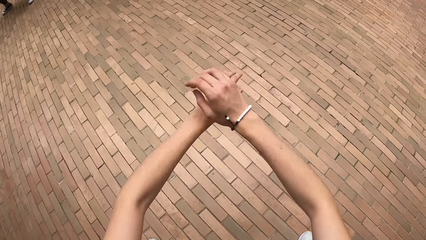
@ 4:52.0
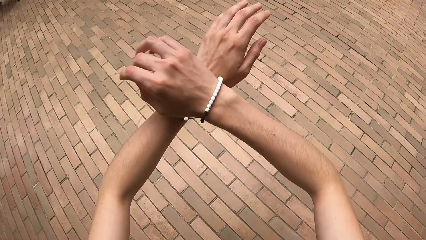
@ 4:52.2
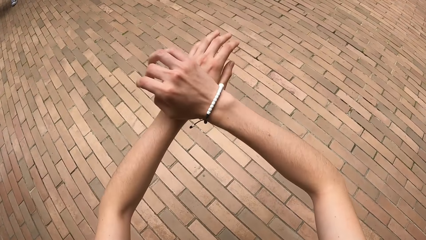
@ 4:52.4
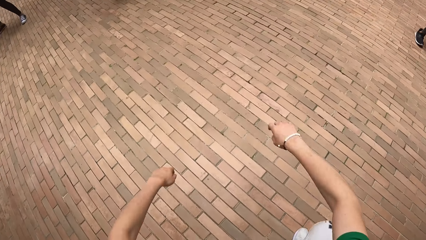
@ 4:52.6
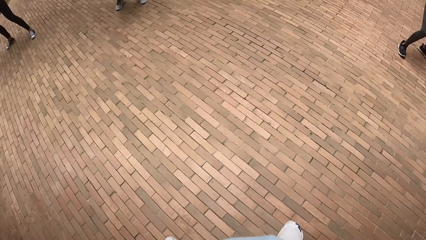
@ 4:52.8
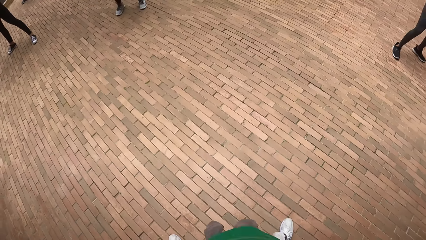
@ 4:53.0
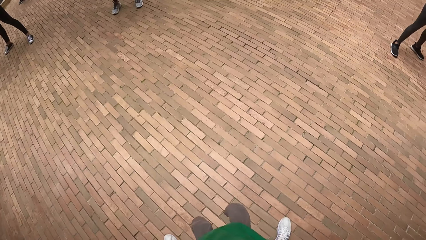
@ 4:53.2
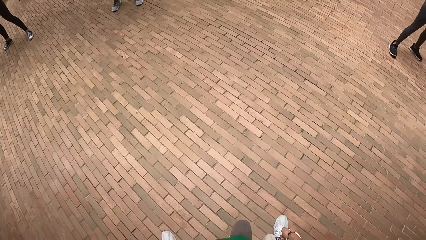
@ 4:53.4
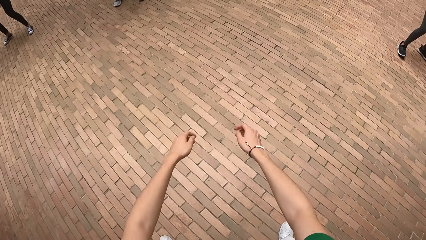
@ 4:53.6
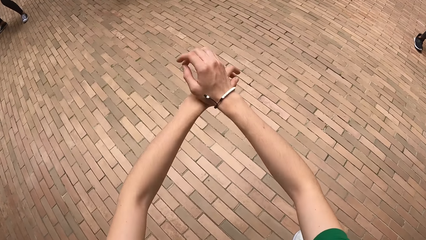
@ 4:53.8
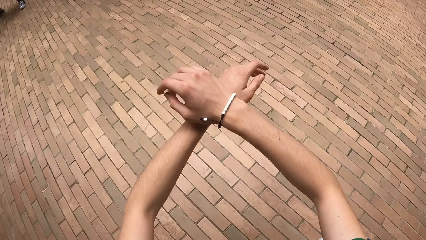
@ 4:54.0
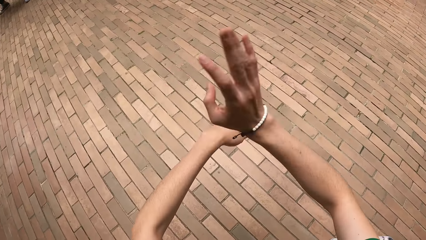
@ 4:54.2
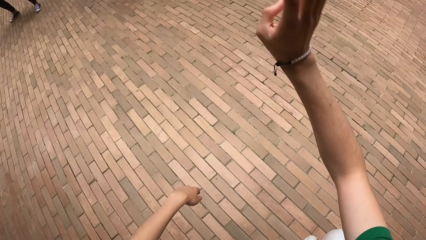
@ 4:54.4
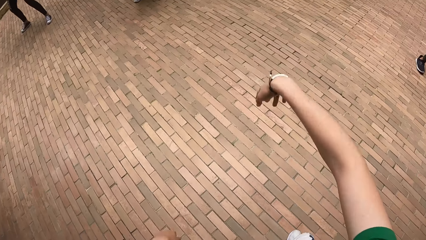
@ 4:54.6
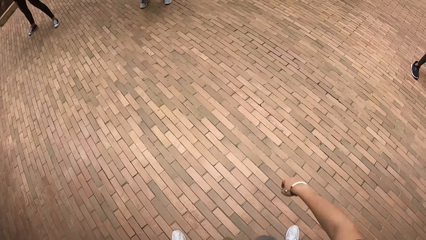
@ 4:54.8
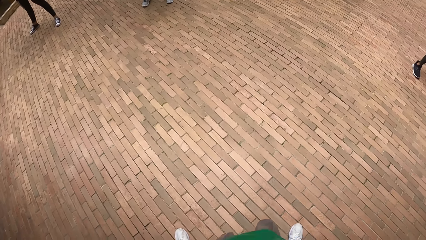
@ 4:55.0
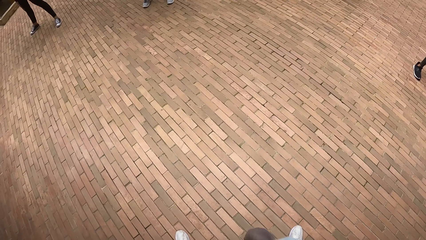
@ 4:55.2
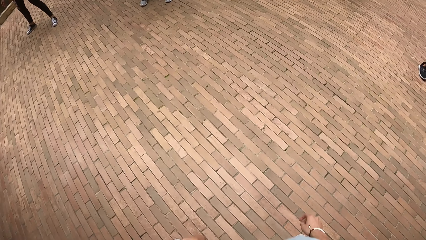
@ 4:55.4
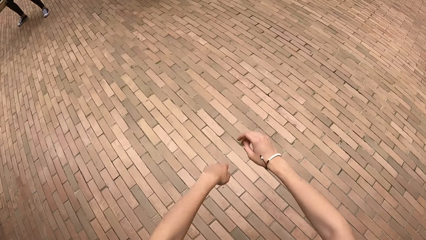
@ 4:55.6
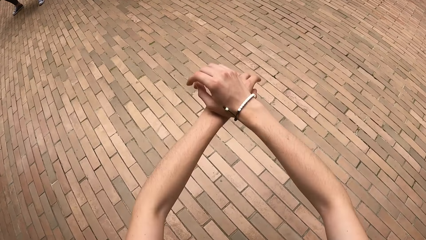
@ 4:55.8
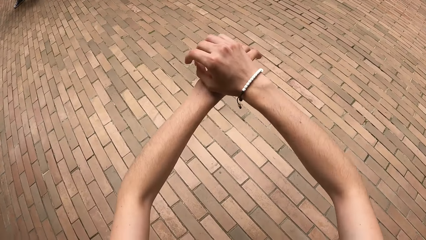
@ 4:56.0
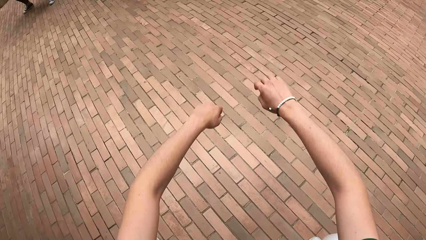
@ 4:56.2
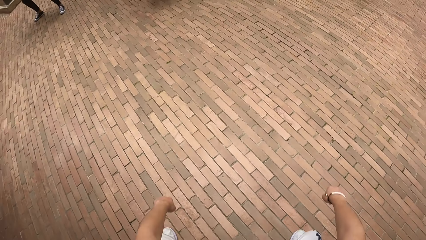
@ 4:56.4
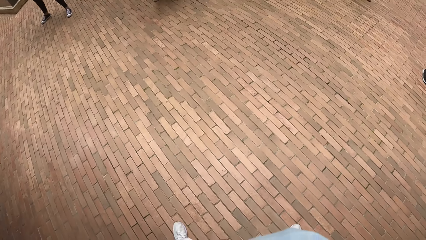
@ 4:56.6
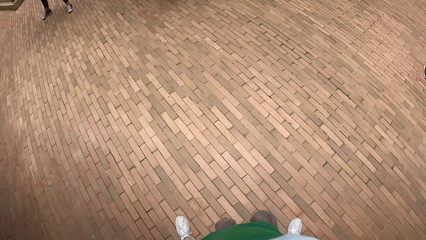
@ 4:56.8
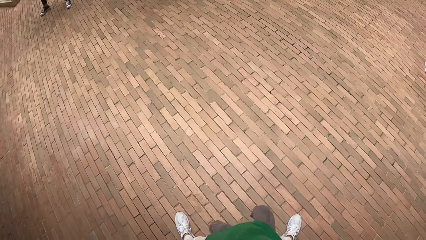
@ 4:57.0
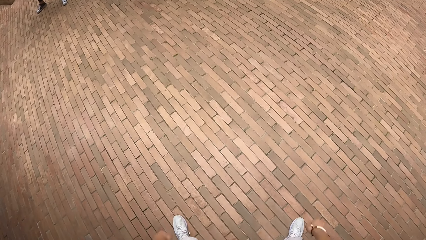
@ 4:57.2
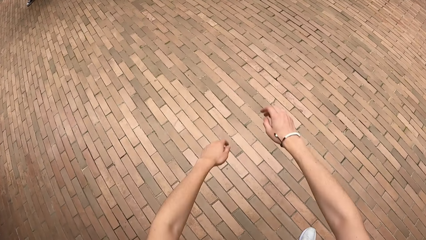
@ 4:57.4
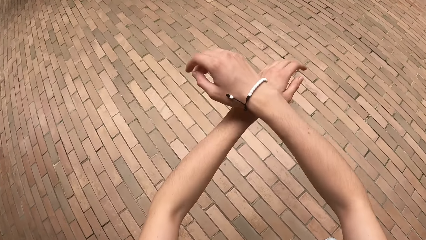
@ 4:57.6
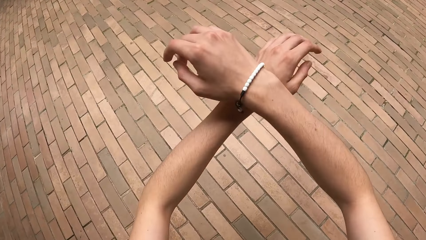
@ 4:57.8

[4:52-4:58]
The camera wearer squats with the group of people.

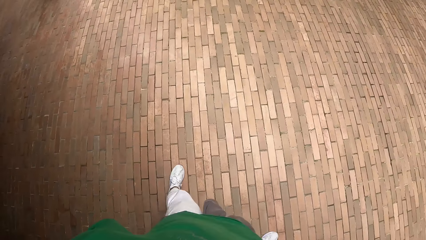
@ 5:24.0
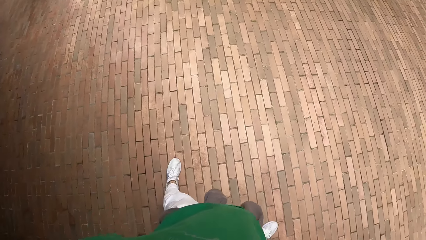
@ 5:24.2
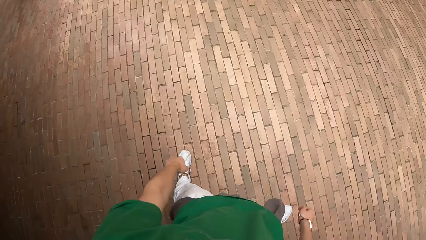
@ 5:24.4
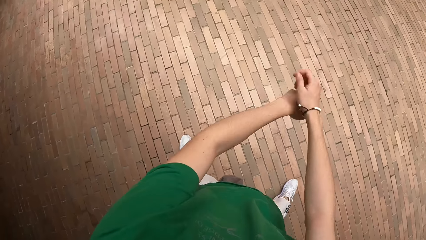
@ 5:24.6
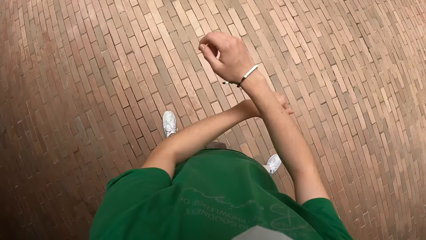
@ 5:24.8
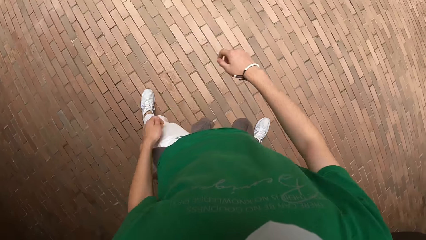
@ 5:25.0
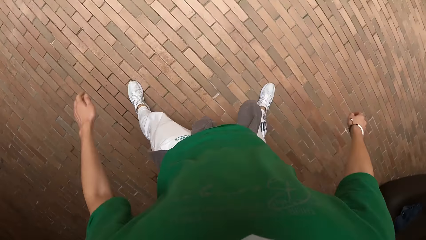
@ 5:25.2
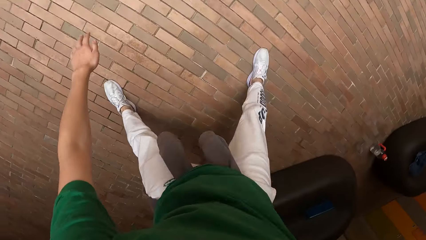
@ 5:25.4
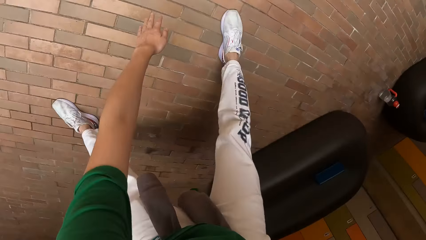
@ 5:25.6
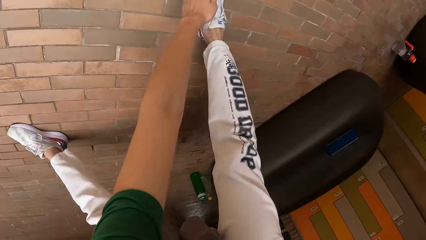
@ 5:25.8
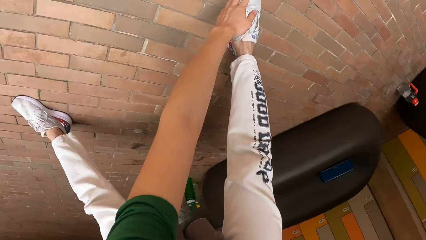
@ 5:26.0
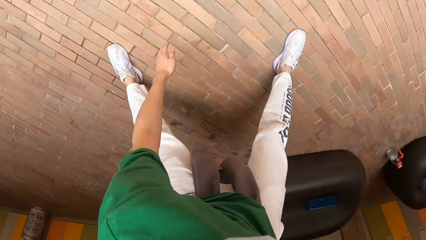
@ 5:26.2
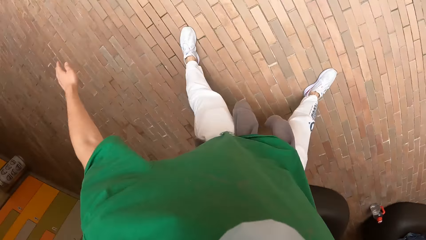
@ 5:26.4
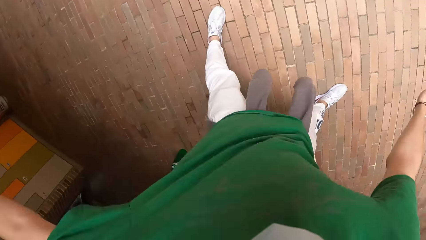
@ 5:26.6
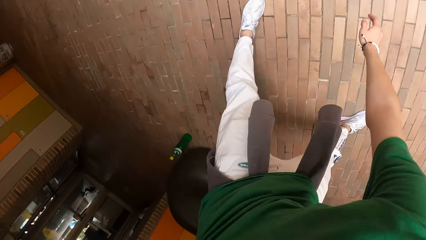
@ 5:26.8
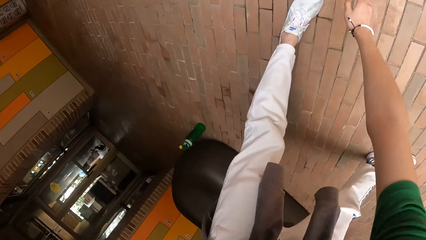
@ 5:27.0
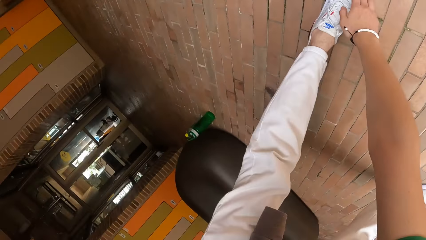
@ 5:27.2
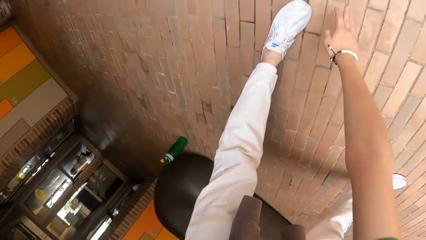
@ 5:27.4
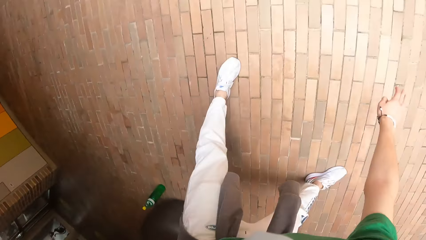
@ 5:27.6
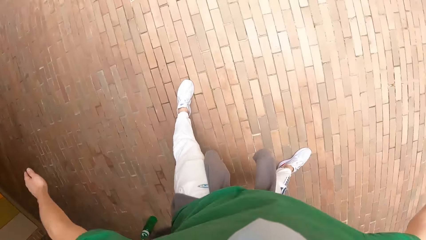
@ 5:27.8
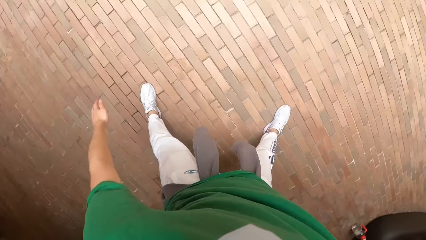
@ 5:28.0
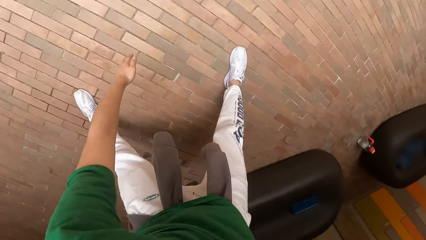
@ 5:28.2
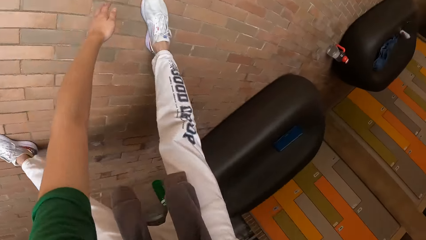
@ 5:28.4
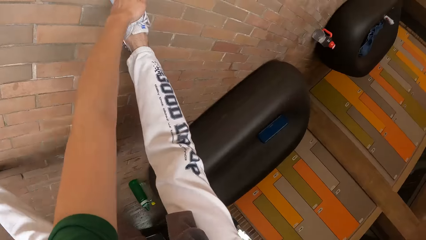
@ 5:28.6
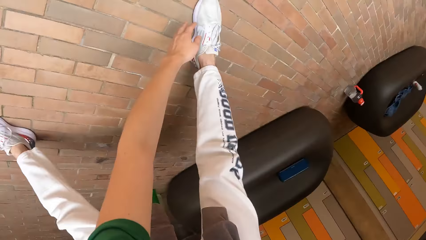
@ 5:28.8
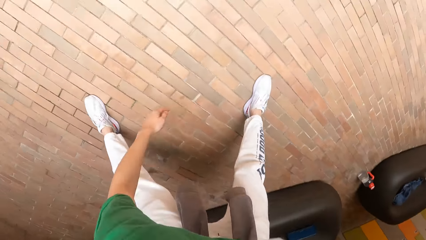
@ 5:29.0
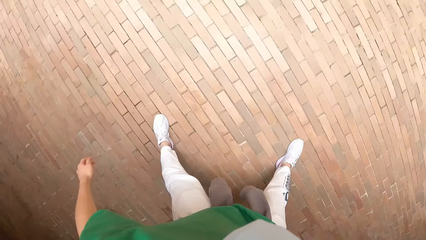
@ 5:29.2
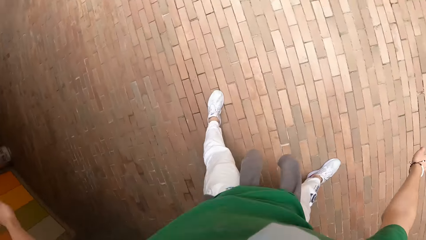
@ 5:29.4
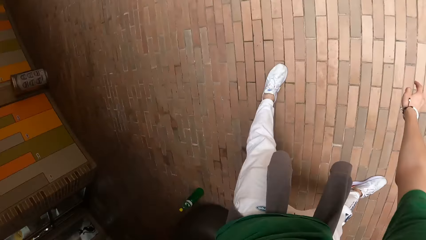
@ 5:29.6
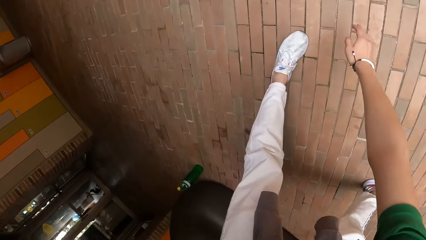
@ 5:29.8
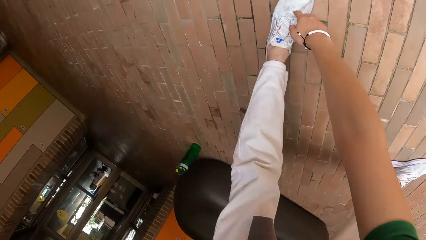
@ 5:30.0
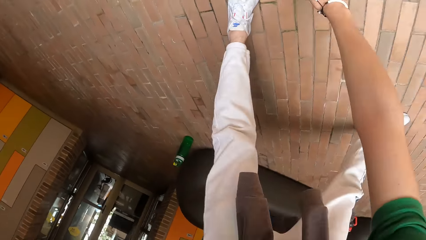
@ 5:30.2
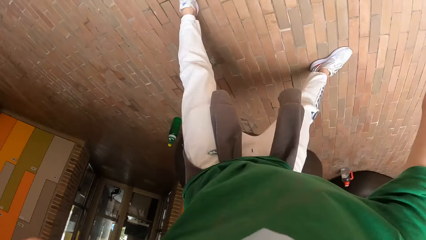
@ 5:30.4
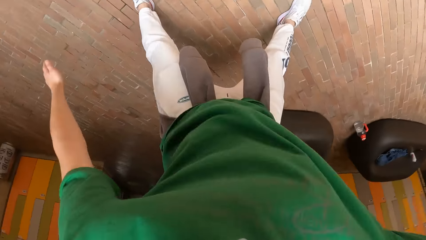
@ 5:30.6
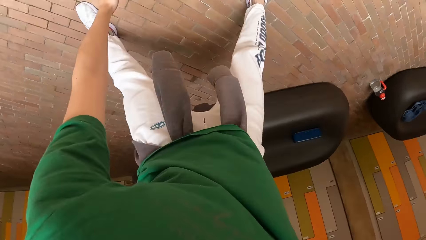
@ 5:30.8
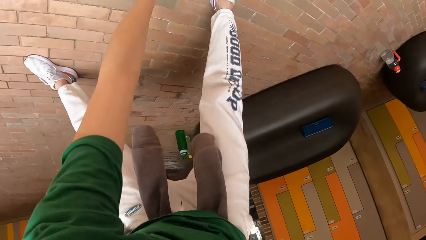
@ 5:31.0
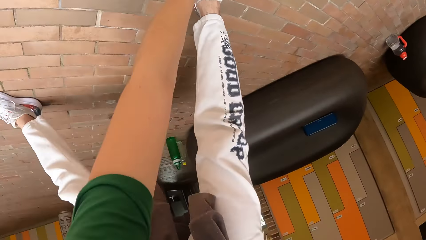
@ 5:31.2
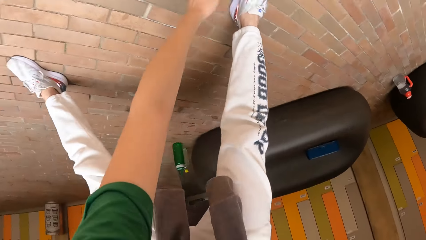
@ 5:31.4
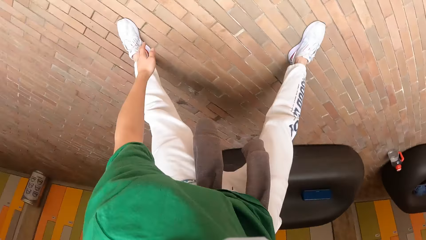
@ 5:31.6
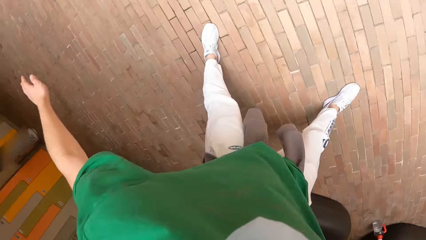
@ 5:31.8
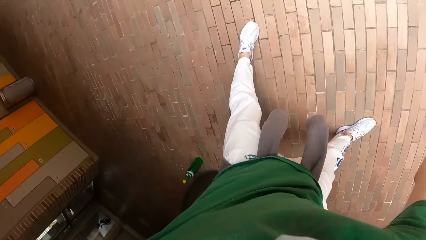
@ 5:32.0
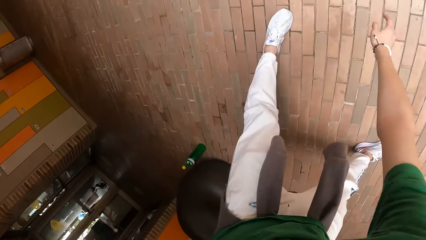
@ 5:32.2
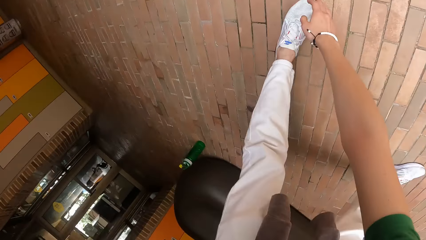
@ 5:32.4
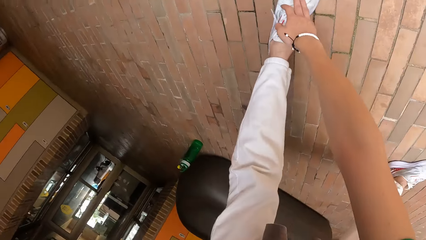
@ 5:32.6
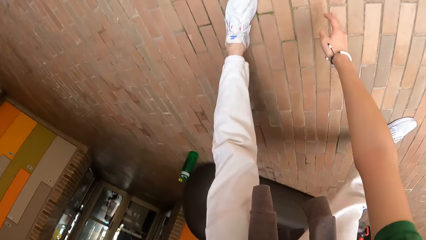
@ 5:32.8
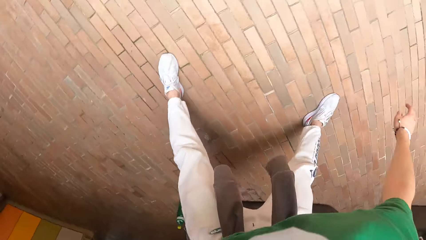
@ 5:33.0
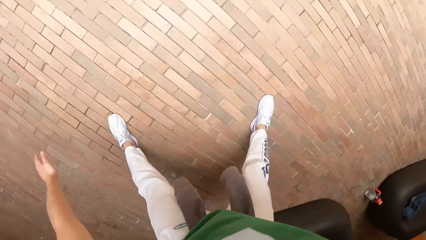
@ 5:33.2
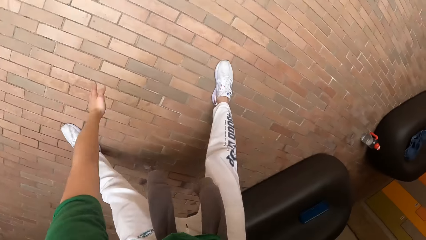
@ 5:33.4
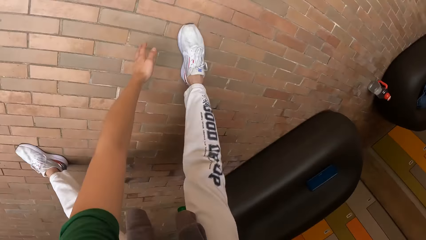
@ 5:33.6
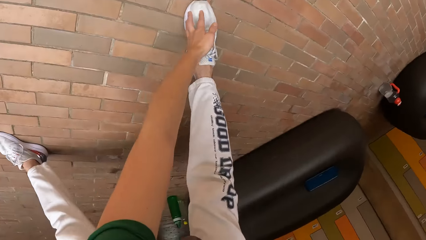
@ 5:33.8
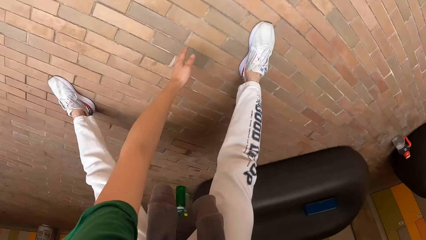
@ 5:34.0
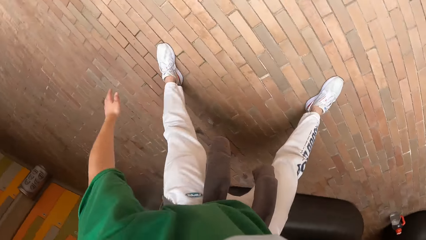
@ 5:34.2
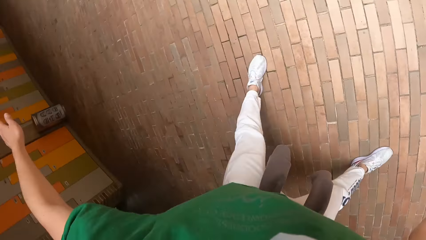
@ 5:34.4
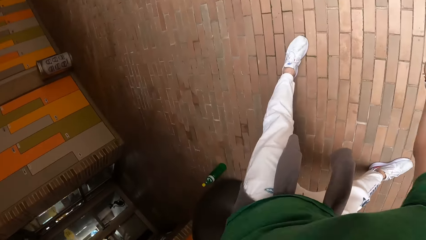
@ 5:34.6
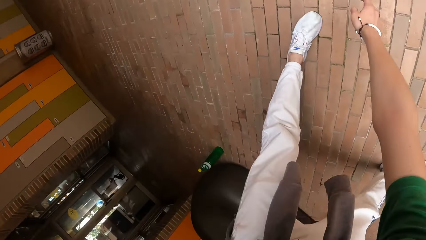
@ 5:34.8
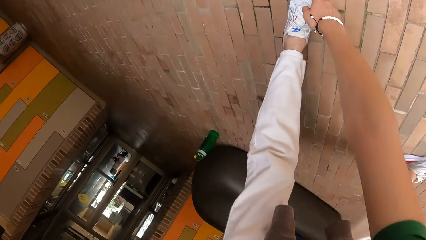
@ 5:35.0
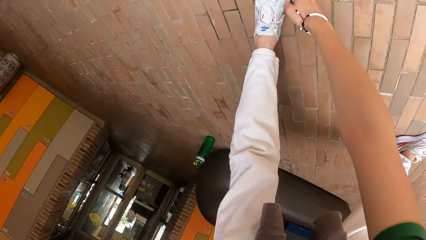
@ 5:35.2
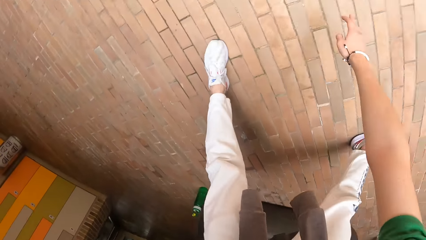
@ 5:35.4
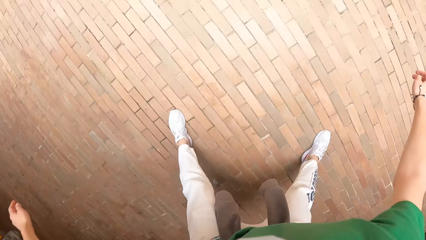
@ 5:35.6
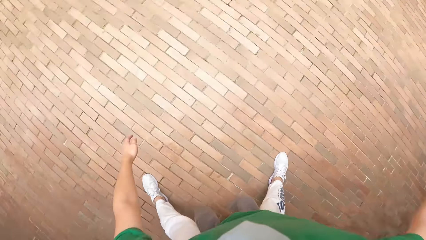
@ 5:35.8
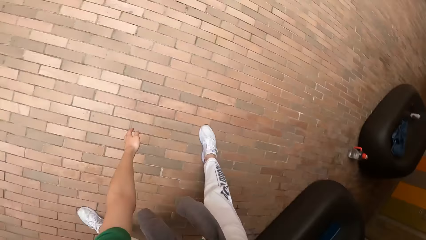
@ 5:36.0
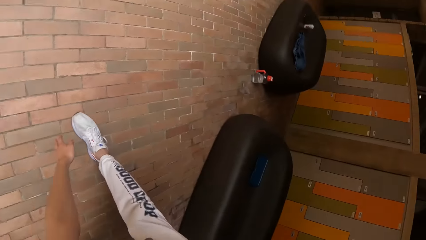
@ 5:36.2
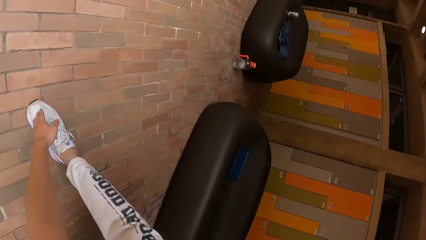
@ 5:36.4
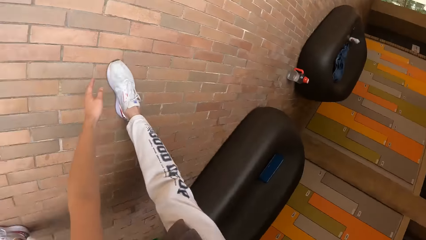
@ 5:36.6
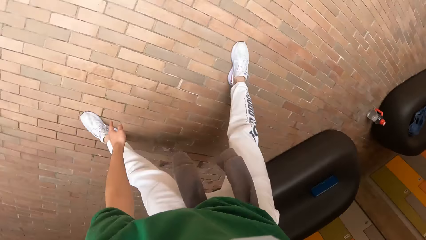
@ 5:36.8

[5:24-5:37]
The camera wearer touches her toes with both hands.
